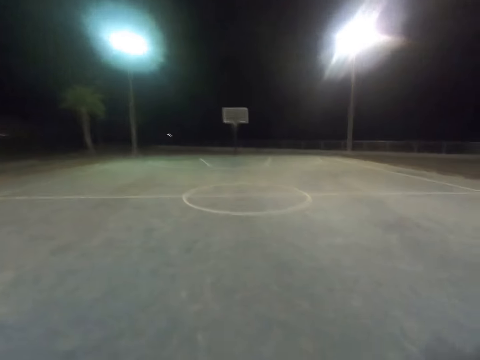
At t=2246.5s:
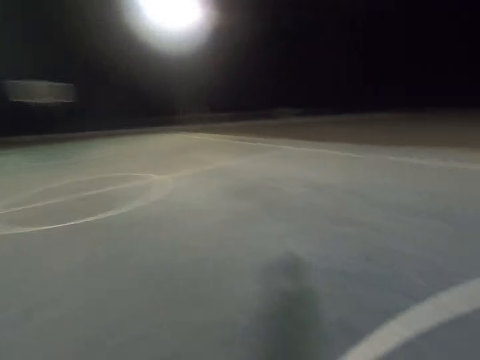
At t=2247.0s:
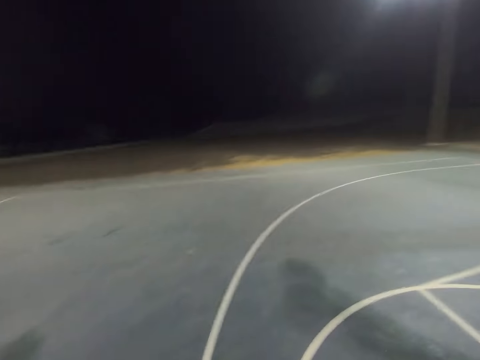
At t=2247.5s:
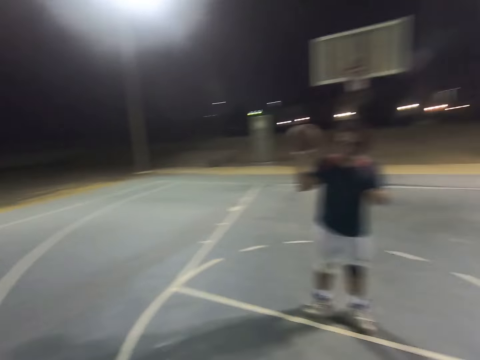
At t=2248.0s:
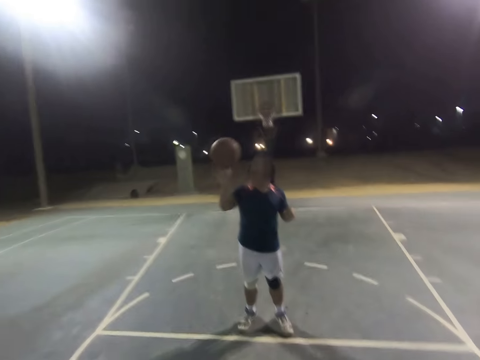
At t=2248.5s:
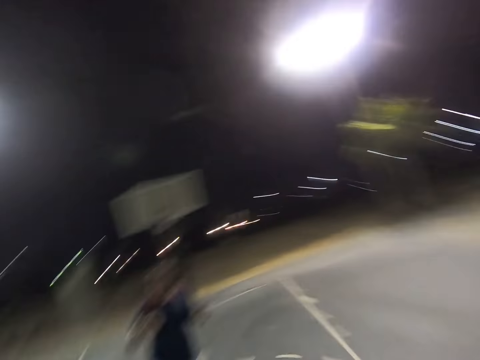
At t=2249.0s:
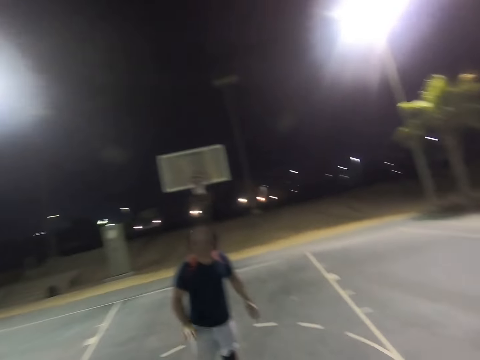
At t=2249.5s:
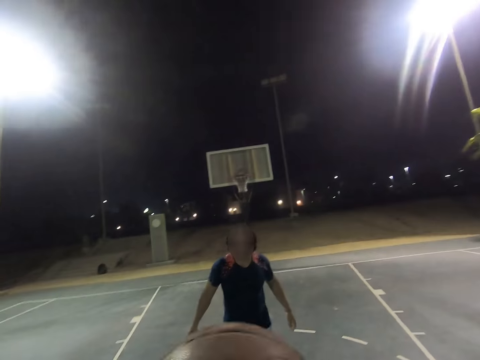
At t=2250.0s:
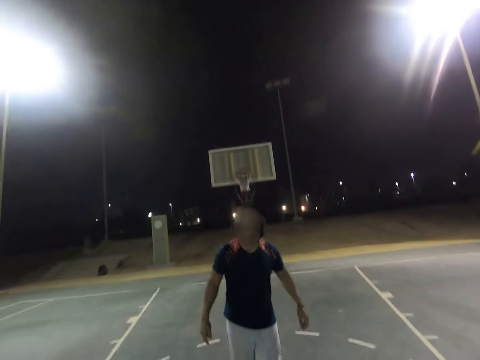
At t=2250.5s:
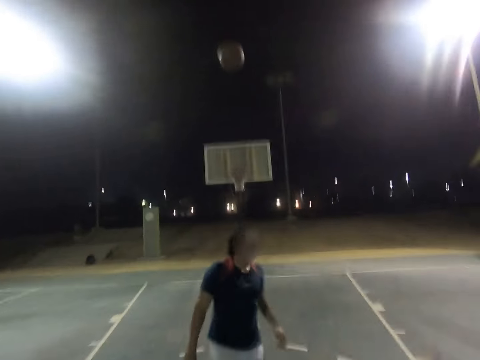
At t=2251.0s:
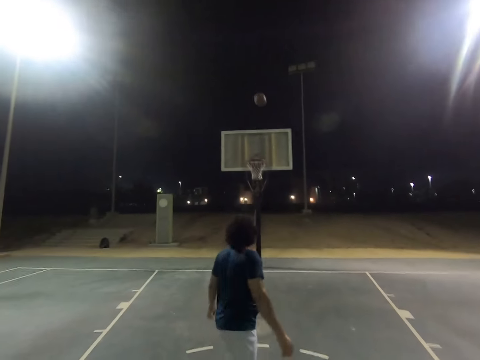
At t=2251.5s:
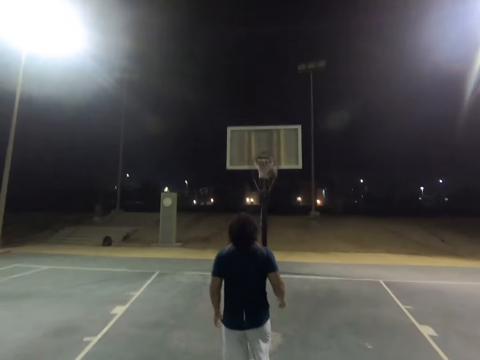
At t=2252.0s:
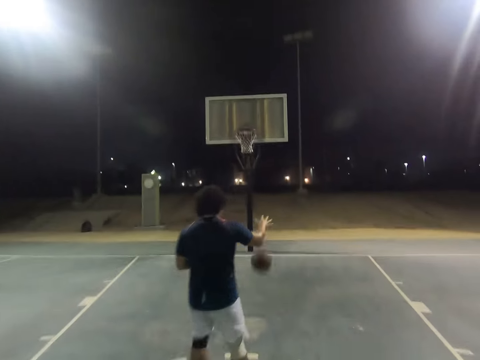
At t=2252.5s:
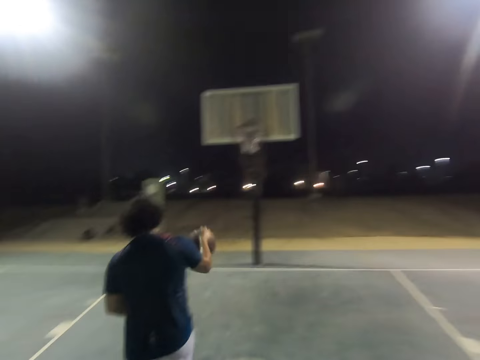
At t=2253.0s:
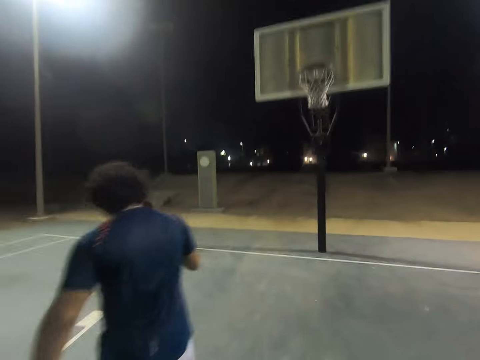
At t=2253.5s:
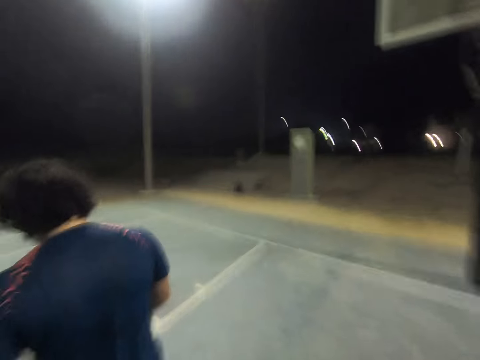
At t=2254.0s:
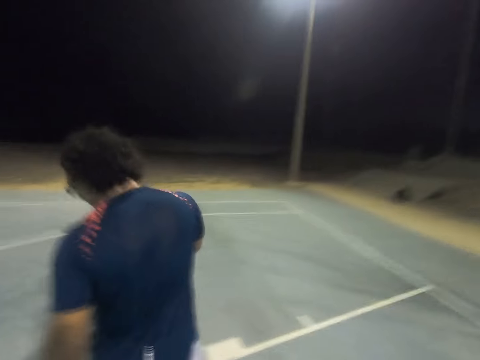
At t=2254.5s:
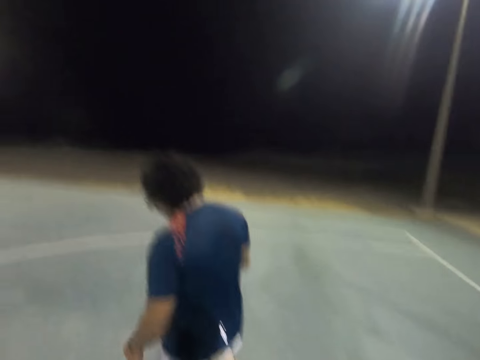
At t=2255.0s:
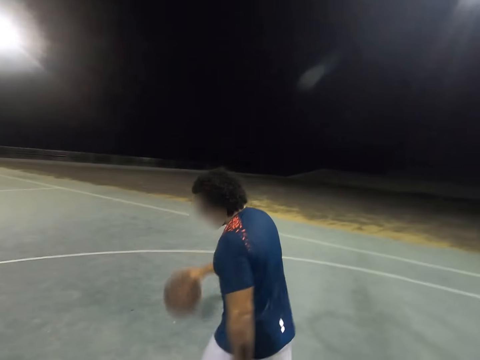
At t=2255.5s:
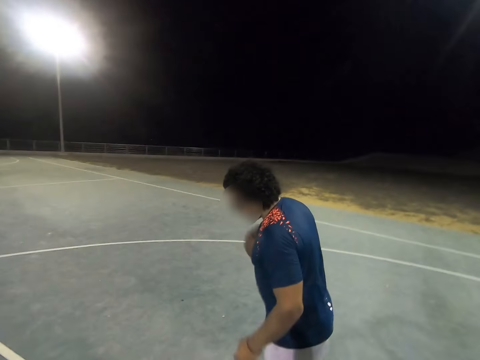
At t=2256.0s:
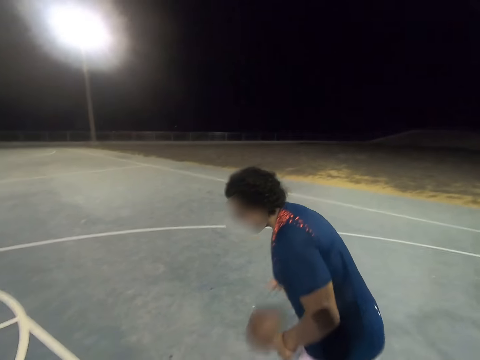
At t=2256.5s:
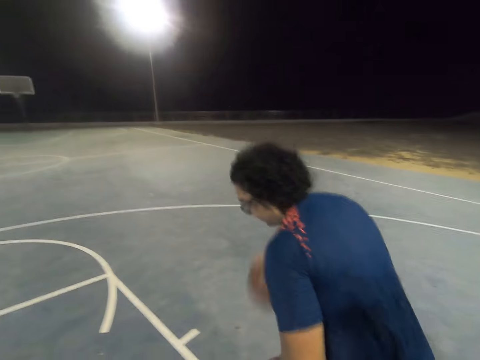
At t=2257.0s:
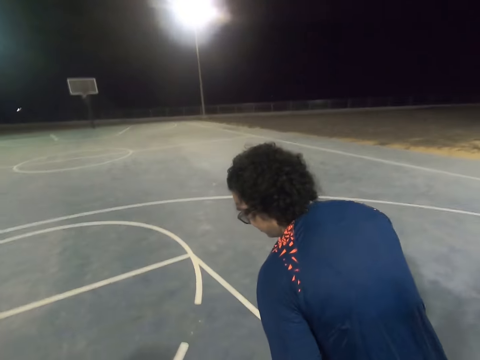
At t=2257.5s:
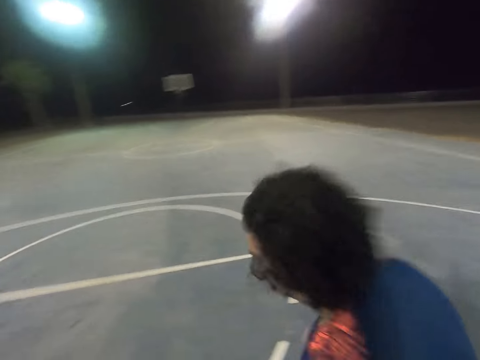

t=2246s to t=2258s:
A man throws the ball to the camera wearer. The camera wearer catches the ball. They throw the ball to the net. The man catches the ball and dribbles the ball on the court.

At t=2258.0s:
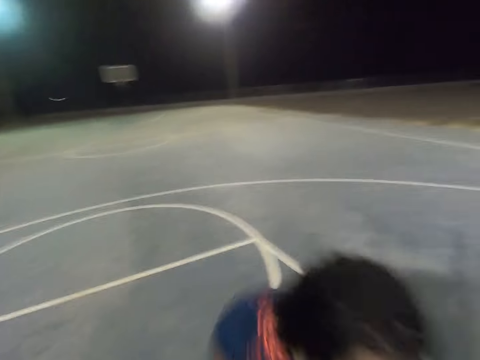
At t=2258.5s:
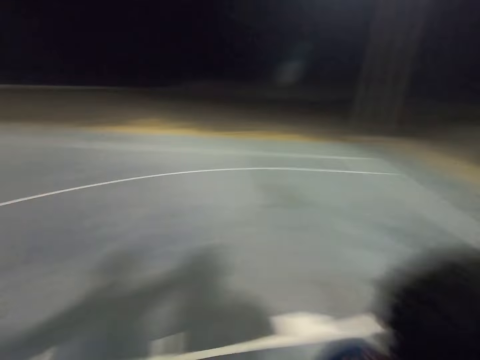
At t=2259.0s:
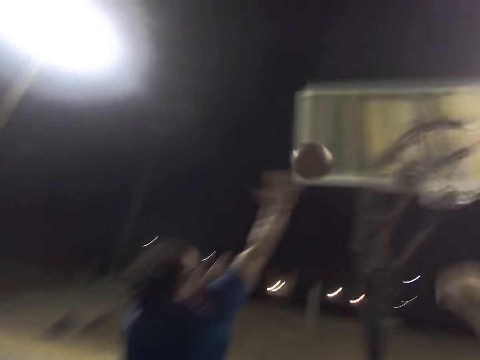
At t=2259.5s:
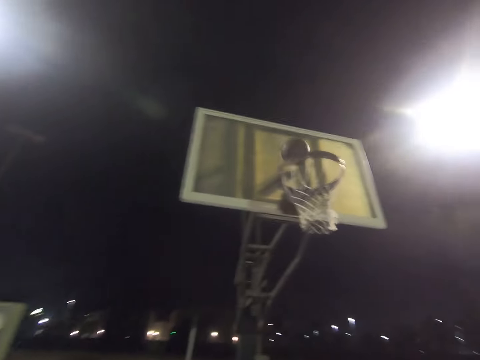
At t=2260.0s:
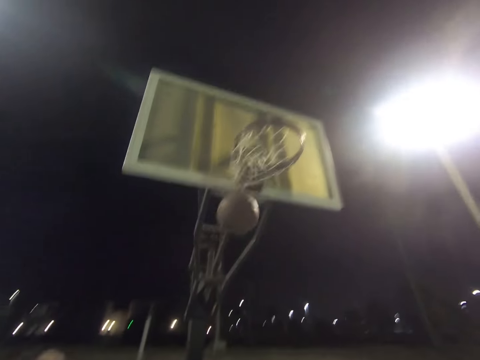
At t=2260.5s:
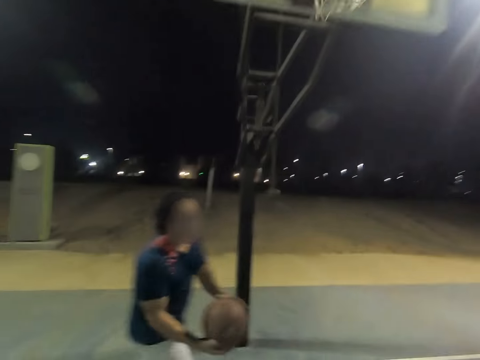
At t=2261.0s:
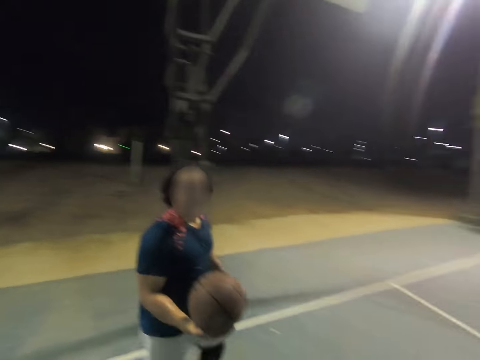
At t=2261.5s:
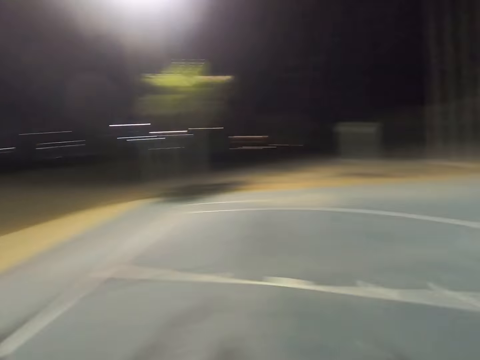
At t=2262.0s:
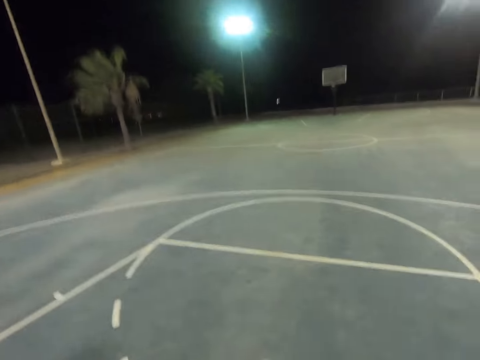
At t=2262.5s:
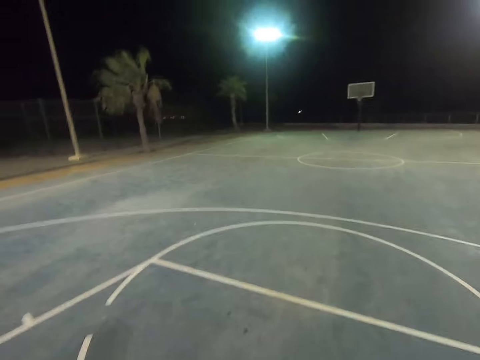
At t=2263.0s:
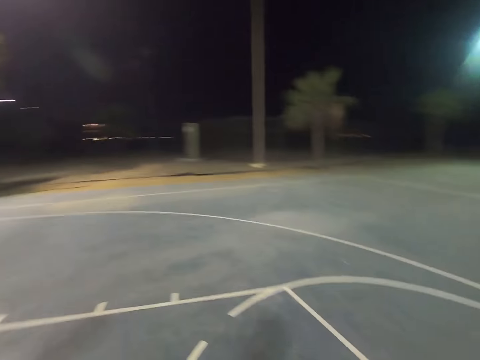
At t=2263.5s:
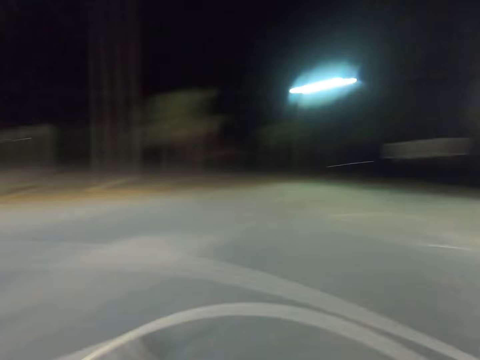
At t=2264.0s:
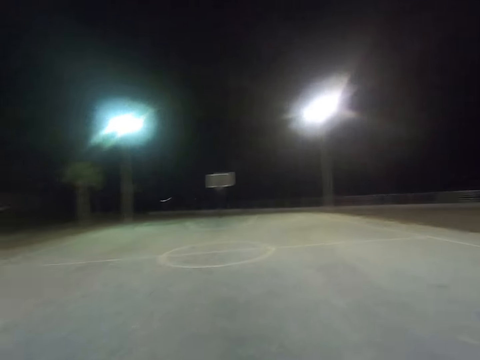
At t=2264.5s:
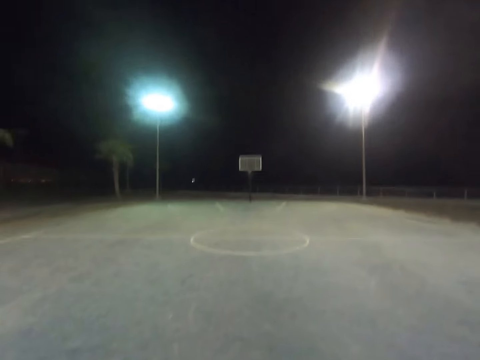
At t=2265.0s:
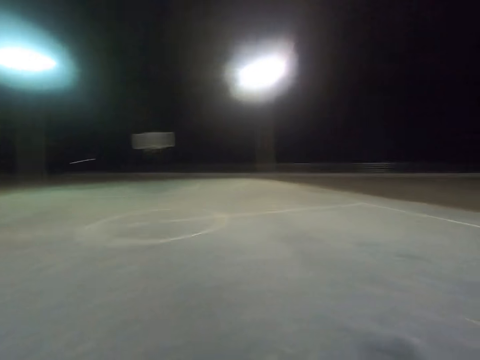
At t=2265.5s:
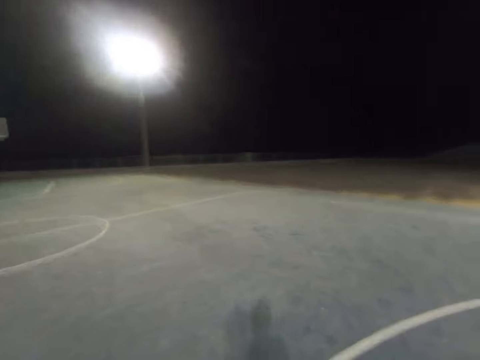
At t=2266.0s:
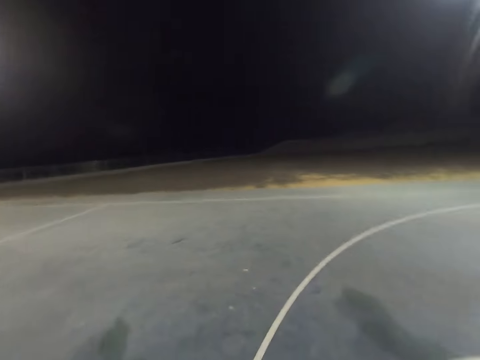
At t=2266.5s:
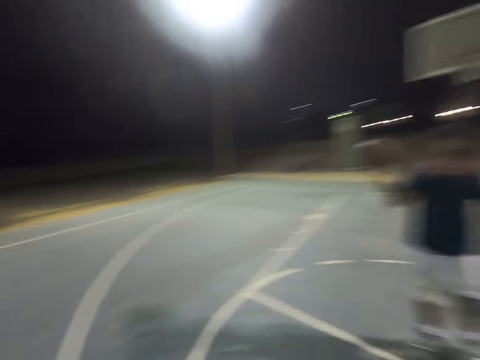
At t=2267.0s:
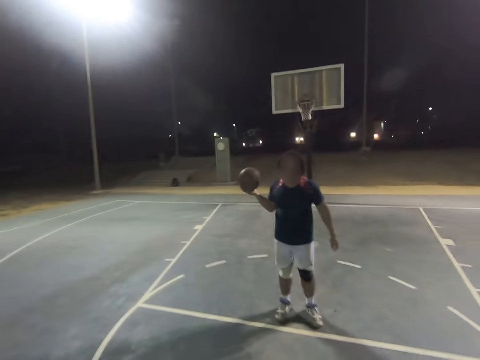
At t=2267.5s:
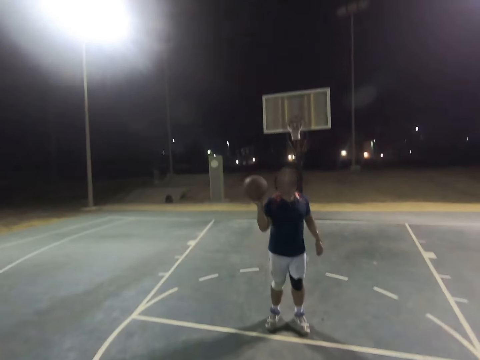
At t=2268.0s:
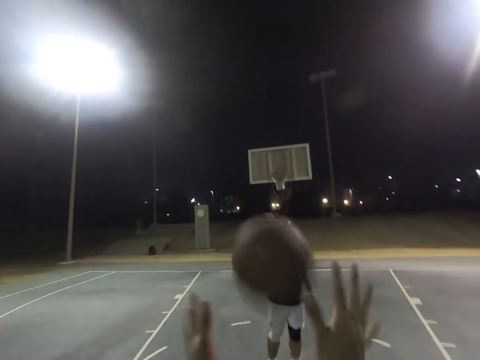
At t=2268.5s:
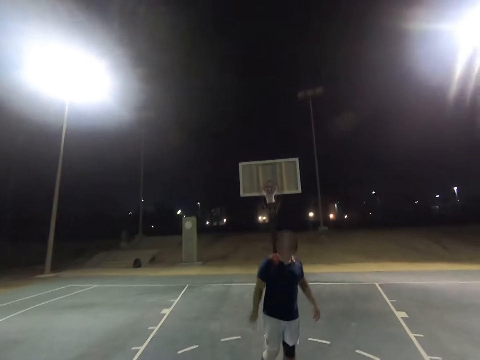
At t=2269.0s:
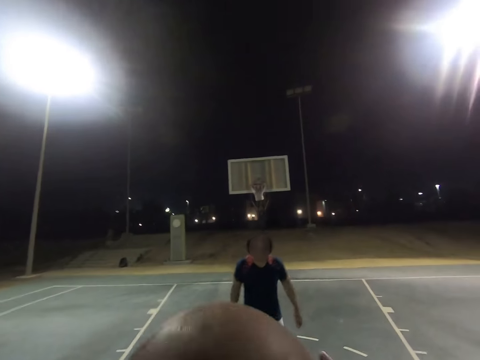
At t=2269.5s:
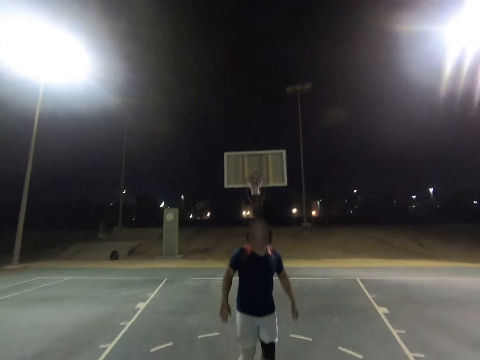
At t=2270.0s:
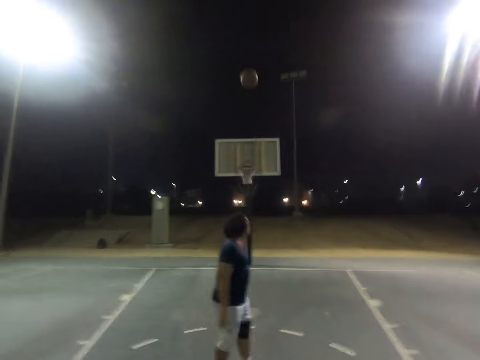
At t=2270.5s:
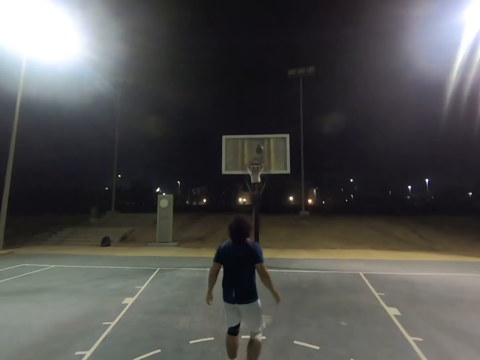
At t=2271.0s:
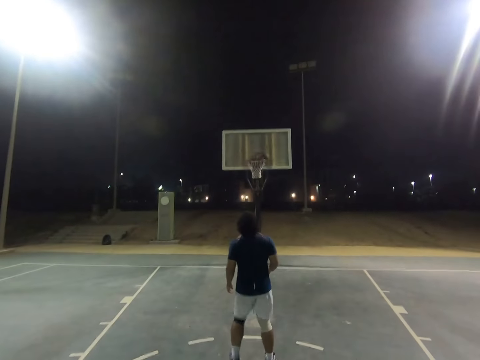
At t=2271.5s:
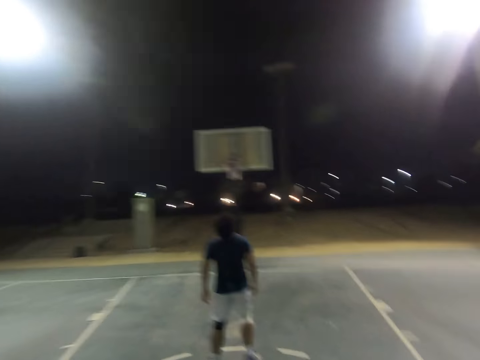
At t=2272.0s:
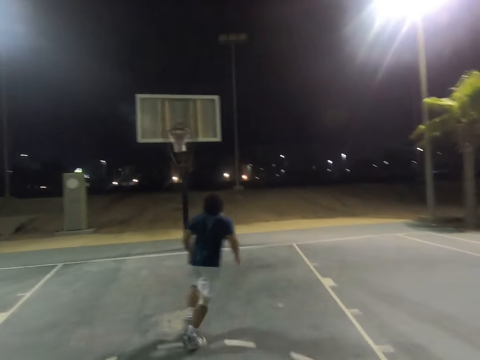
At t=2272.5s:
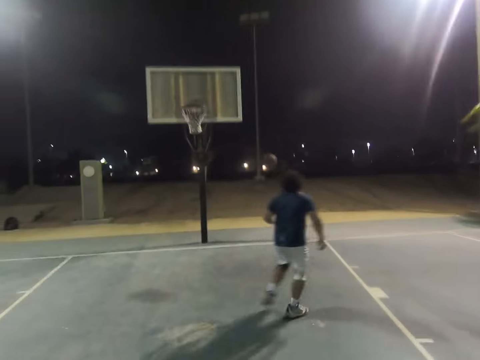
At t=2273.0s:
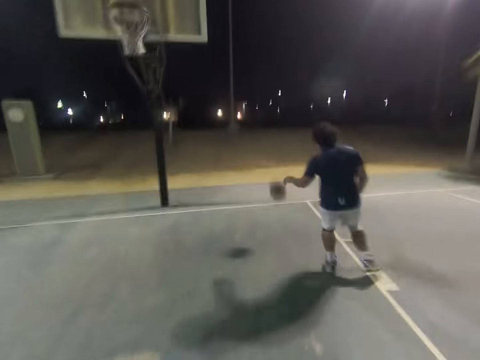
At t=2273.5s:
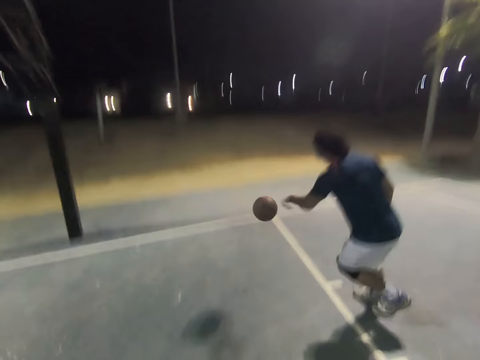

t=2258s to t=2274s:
A man throws the ball into the net and catches the ball. The camera wearer walks on the court. The man throws the ball to the camera wearer. The camera wearer catches the ball. They throw the ball to the net. The man goes for the ball.
